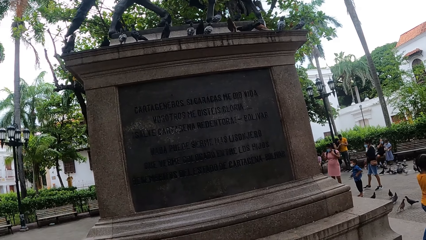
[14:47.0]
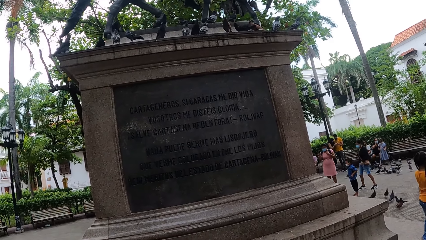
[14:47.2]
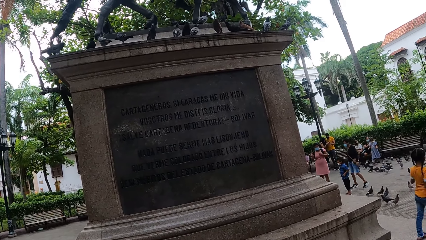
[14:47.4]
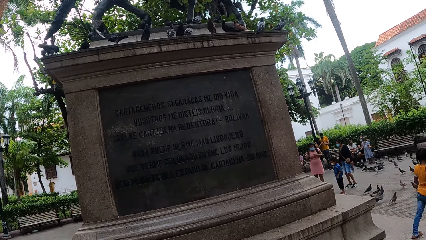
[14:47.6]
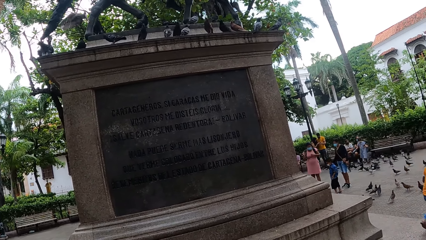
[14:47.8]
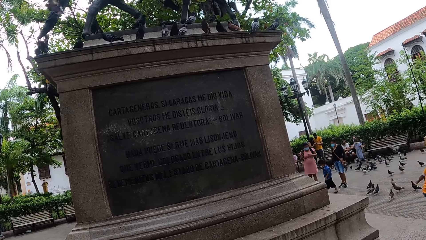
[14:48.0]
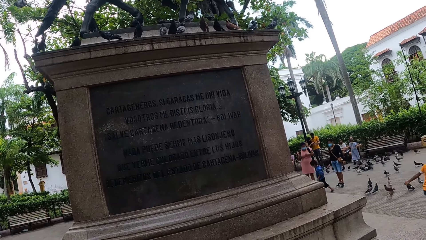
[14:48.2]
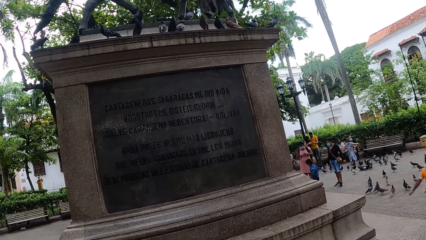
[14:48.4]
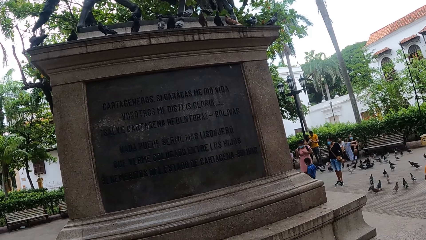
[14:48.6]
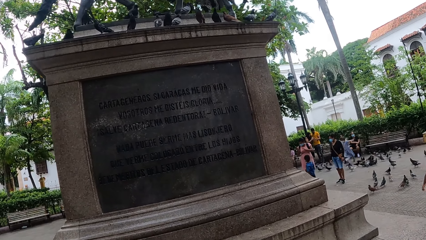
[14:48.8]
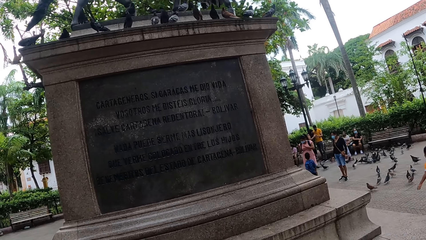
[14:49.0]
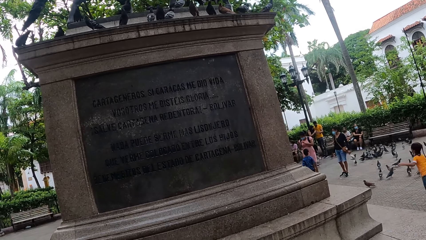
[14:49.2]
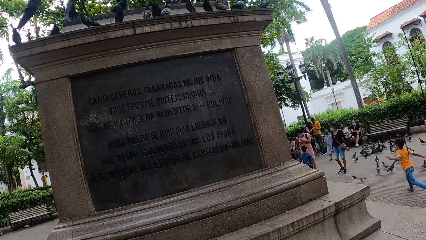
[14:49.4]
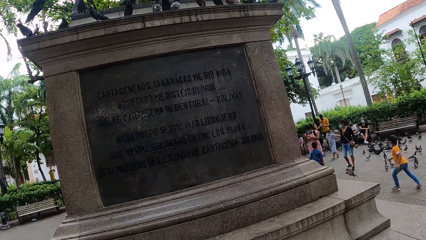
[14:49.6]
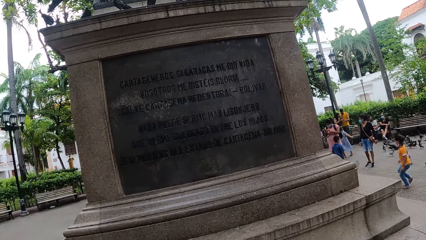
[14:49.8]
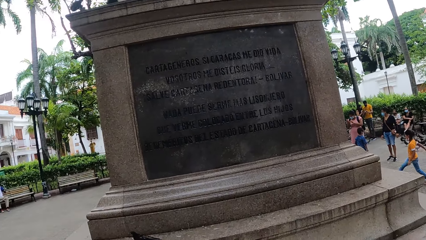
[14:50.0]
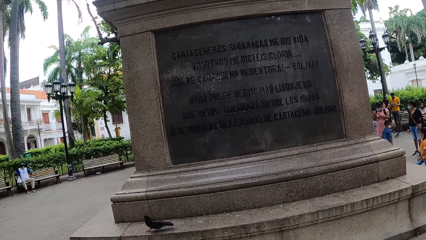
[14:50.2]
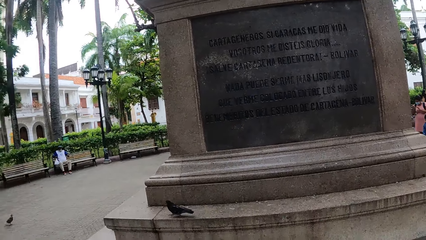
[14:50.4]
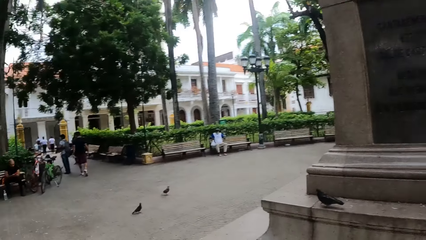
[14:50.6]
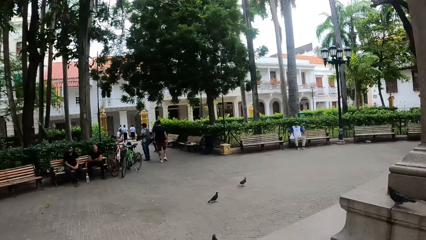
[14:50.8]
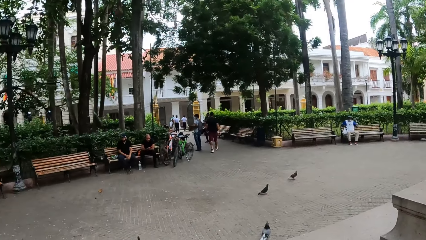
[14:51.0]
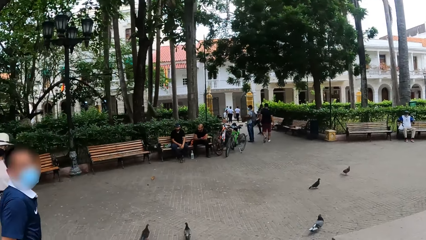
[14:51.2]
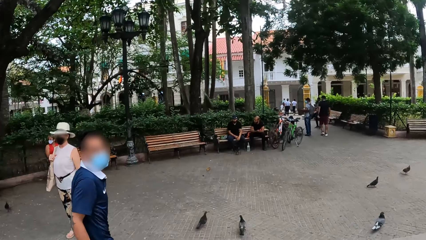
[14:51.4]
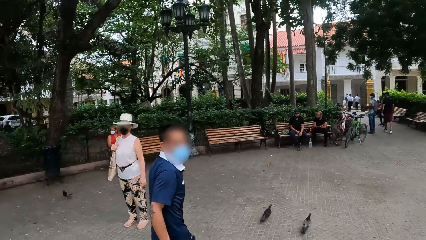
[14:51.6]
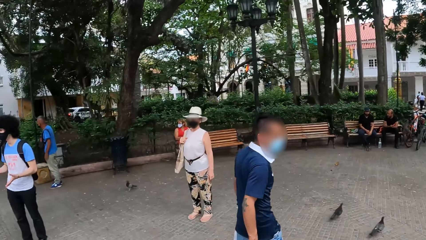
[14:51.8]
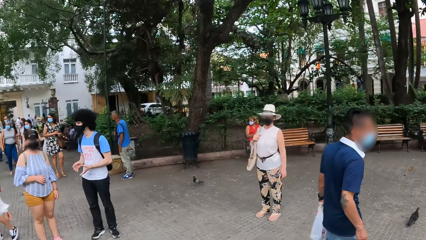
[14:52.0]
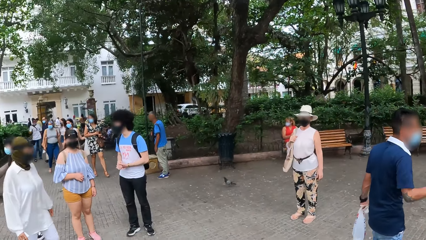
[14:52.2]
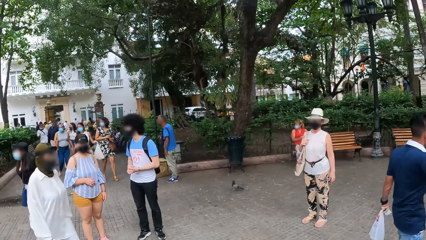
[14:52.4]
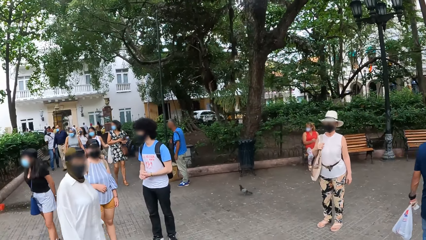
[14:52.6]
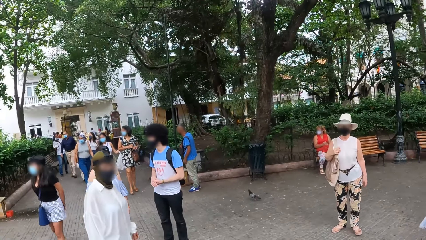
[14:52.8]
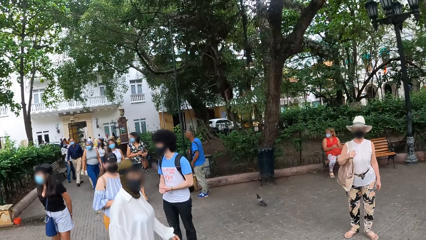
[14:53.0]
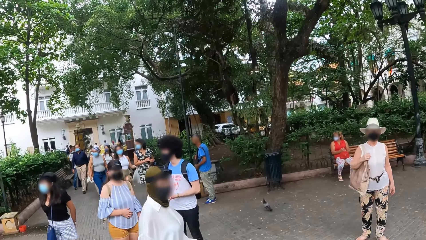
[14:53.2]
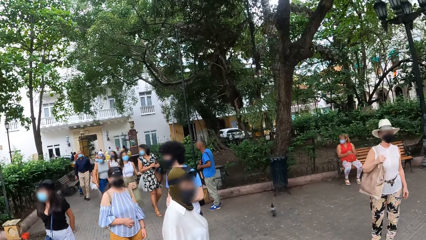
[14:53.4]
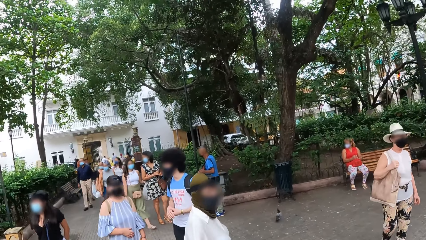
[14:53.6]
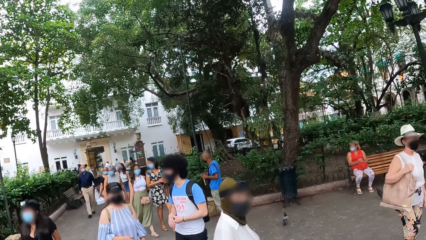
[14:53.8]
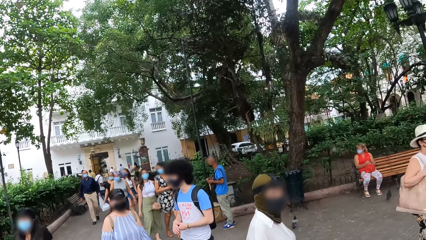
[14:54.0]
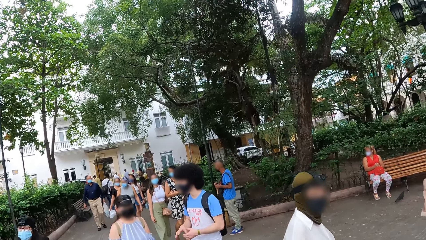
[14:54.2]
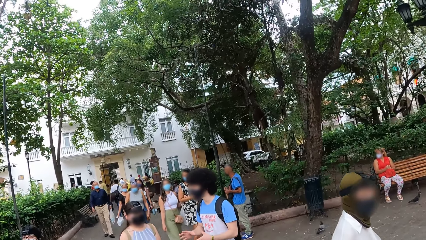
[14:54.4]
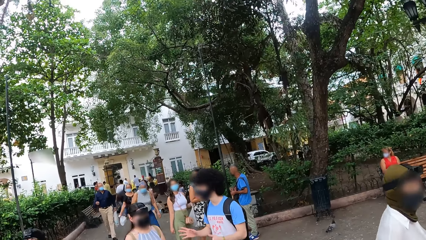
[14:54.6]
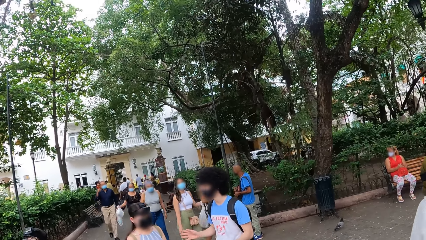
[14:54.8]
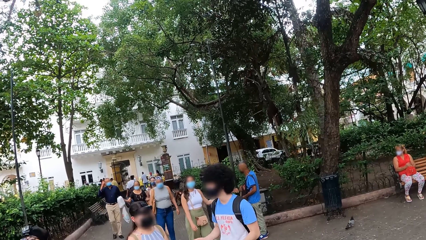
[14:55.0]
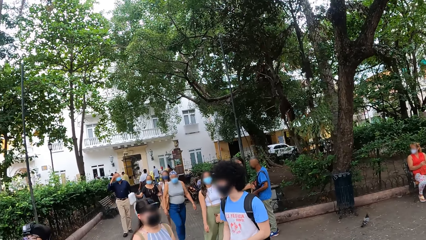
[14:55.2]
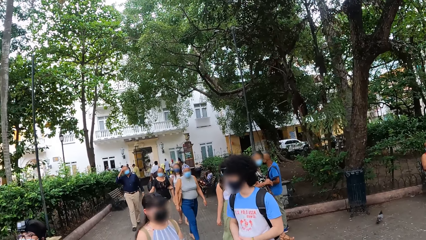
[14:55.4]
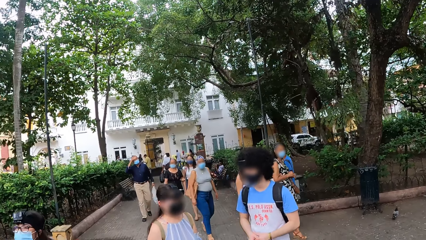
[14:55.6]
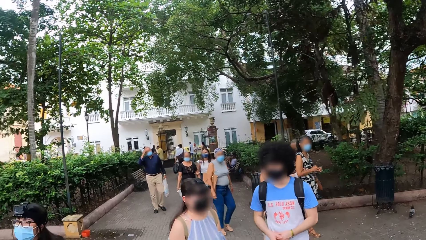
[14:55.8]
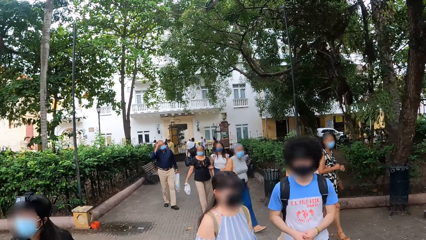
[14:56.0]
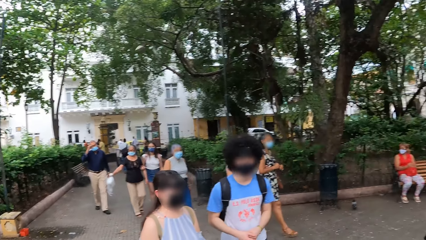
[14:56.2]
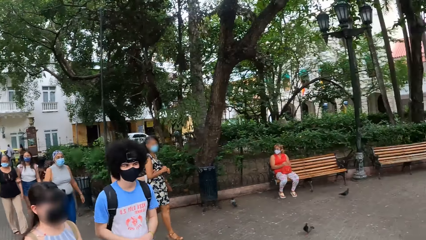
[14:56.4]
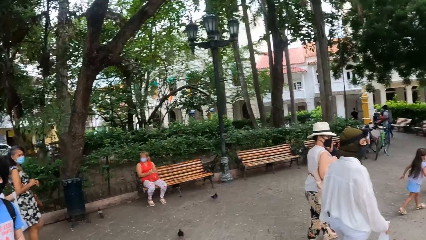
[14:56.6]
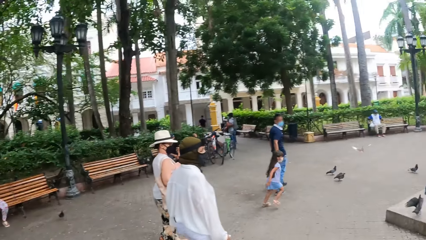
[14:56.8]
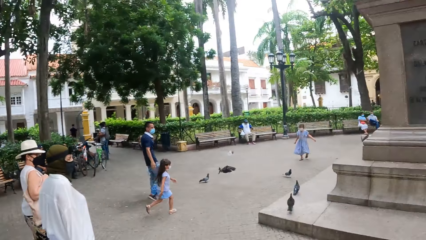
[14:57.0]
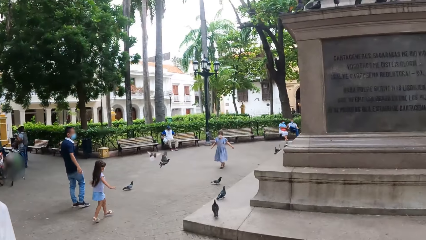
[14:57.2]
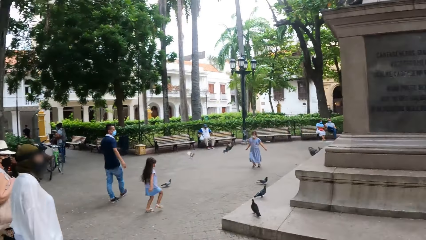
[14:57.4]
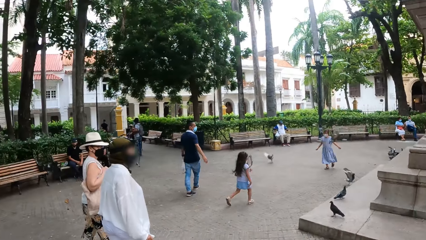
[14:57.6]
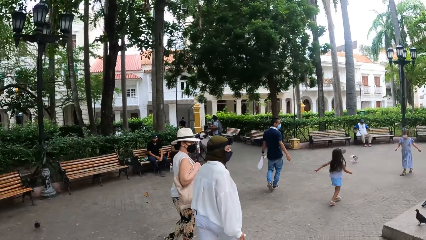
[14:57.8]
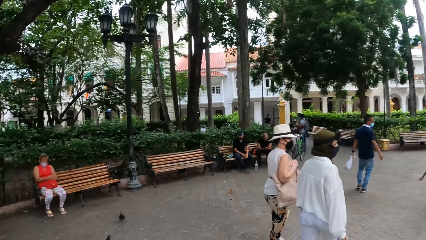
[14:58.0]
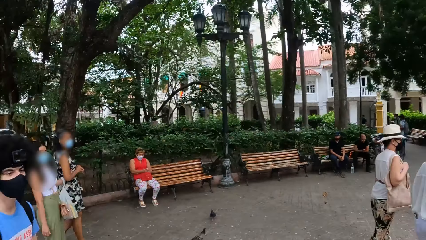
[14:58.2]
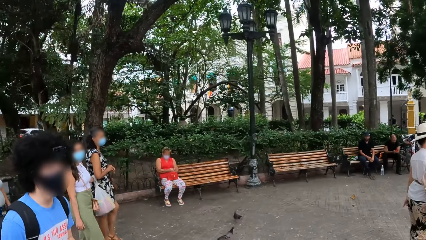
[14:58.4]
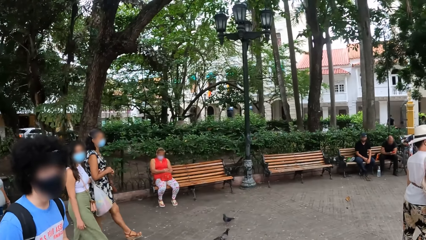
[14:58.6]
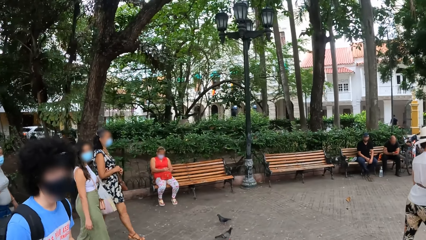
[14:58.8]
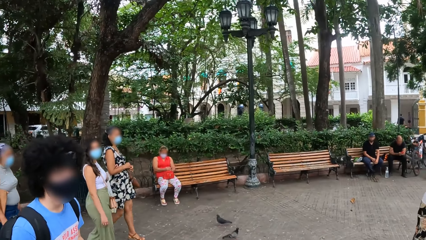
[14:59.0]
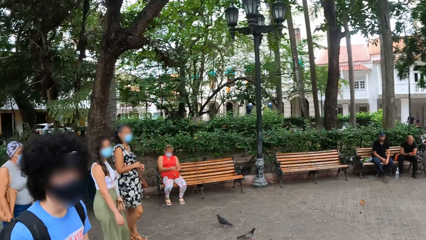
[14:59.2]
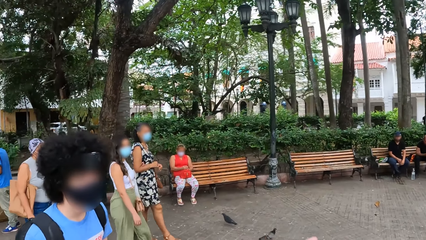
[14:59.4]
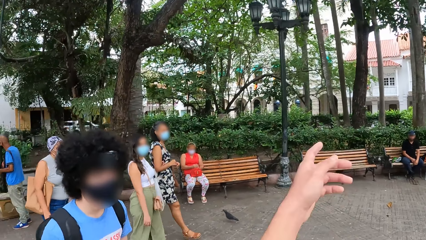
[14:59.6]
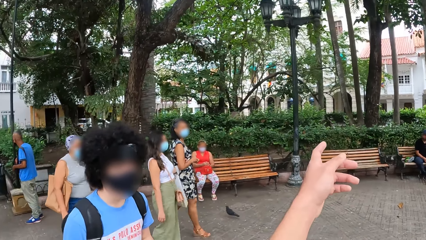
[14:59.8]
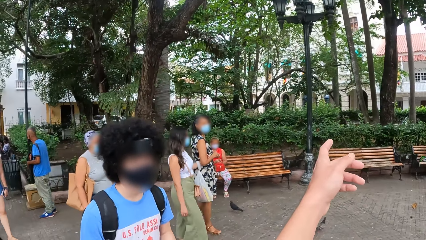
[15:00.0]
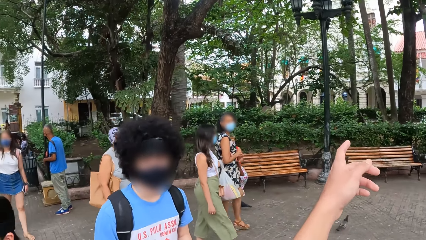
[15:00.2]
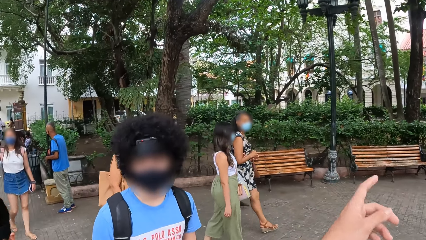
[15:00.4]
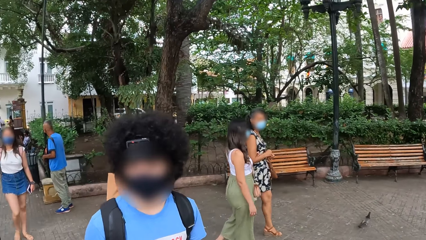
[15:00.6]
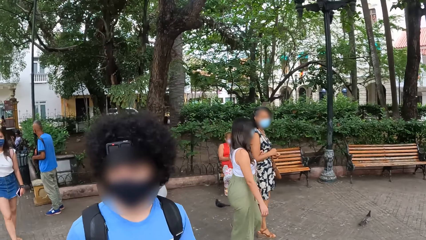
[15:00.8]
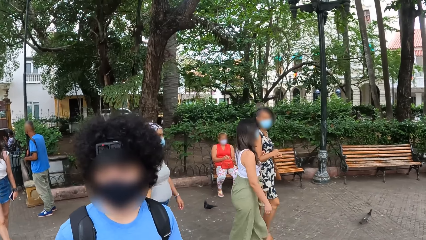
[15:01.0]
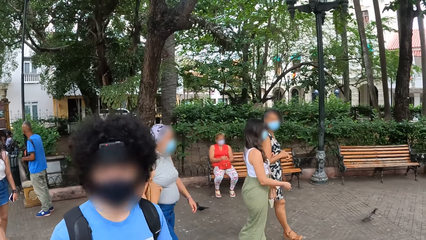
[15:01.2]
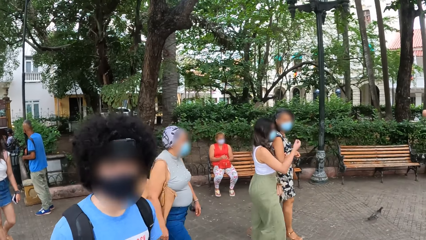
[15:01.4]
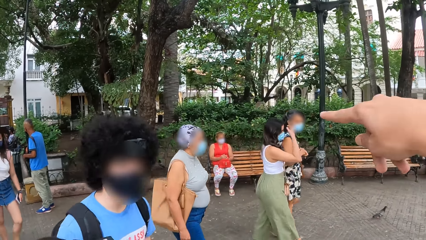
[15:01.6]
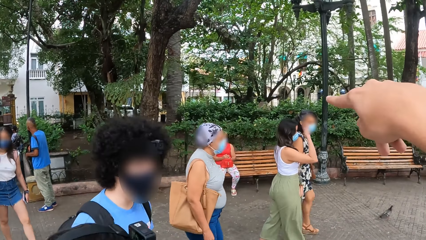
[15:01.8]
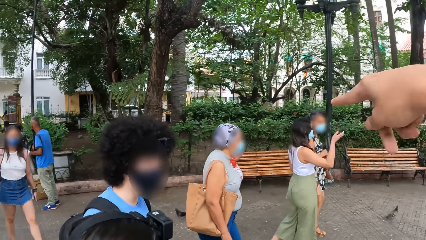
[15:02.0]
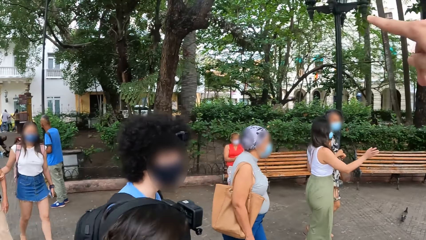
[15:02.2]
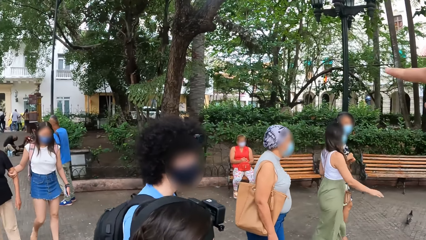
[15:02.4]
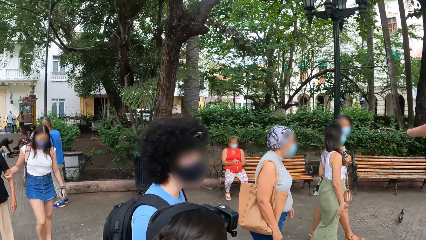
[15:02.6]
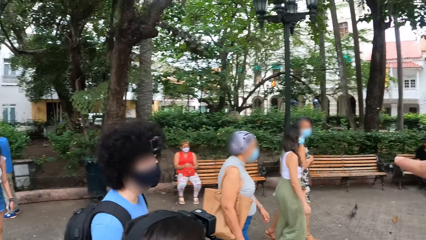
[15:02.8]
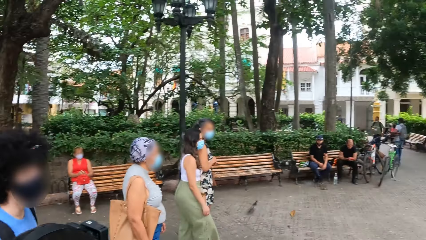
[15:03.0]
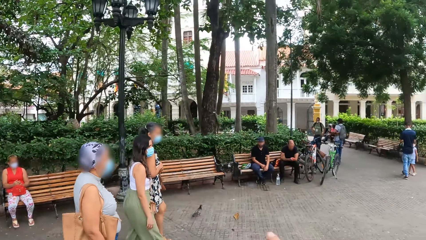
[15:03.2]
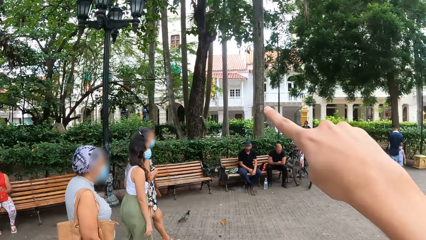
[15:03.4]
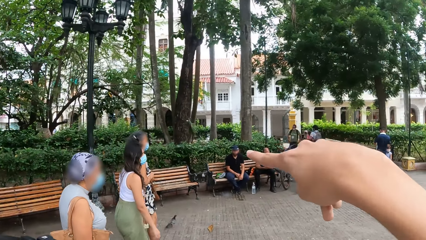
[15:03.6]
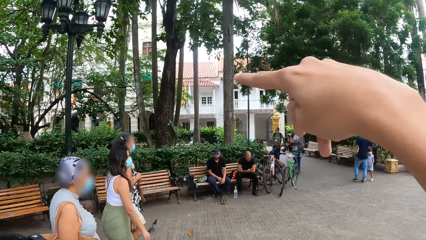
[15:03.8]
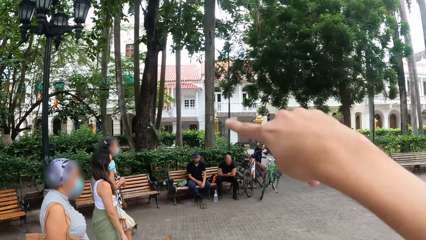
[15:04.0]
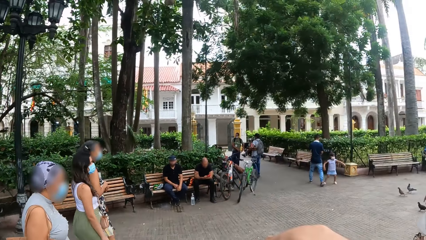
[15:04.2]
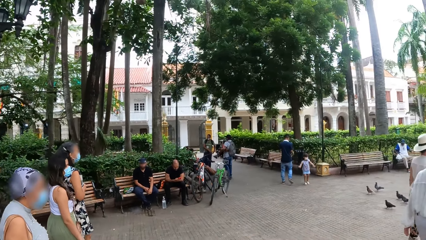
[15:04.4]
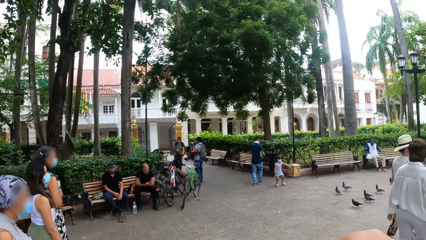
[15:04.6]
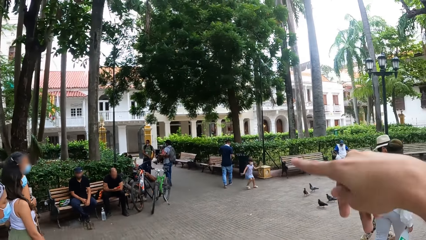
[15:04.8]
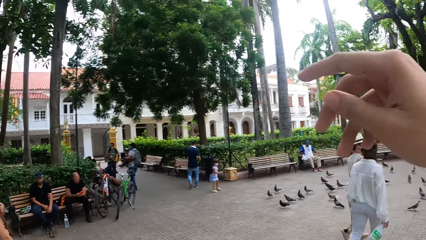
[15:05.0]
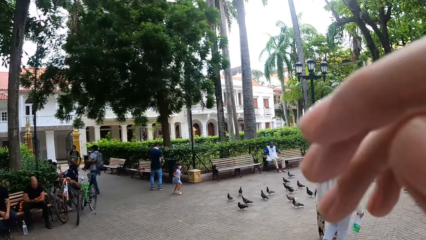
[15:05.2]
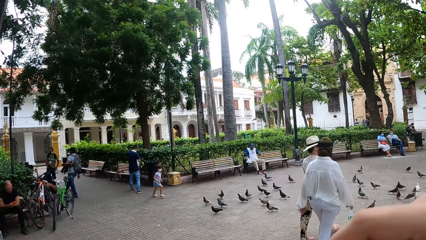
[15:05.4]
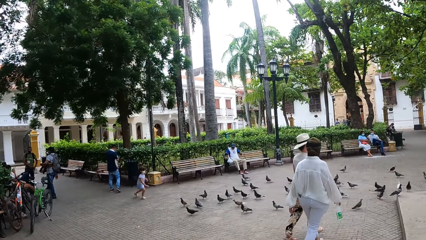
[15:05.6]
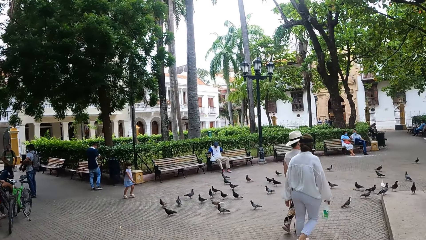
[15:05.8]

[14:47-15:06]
The camera wearer turns around. They walk on the walkway. They look around. They speak to a man with gestures.
